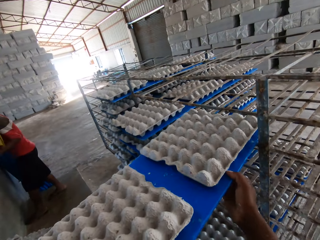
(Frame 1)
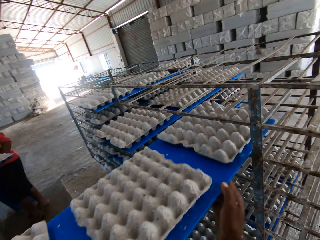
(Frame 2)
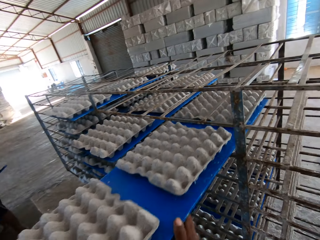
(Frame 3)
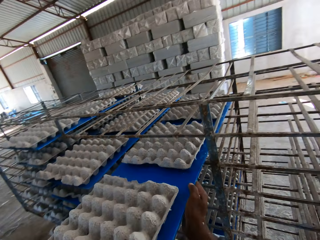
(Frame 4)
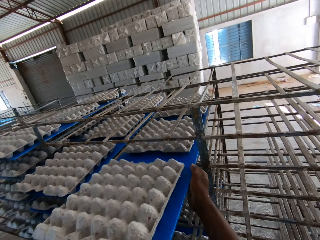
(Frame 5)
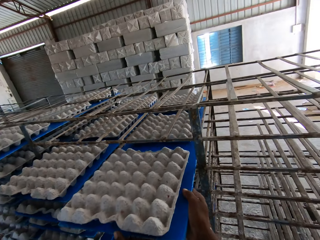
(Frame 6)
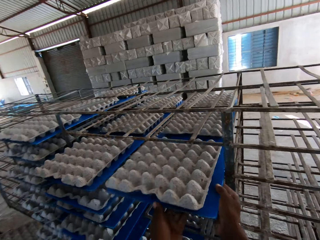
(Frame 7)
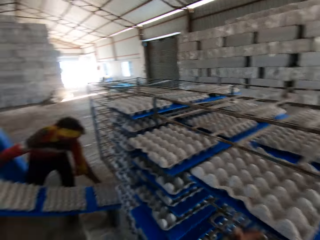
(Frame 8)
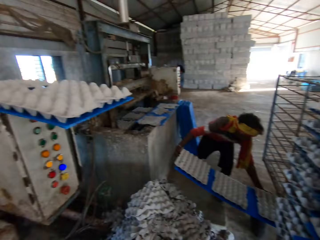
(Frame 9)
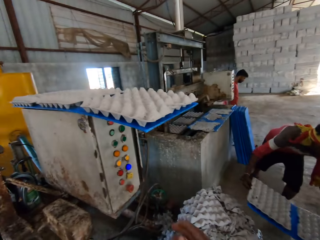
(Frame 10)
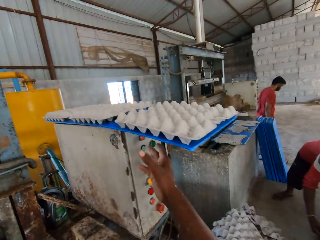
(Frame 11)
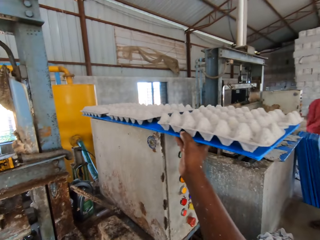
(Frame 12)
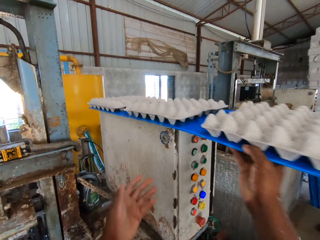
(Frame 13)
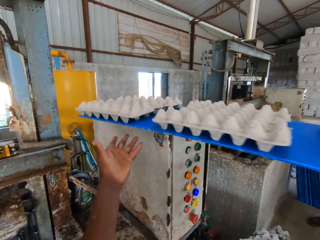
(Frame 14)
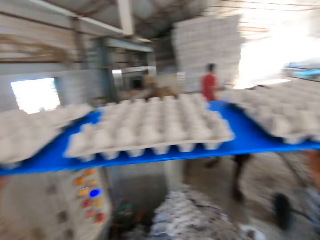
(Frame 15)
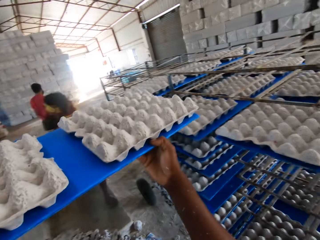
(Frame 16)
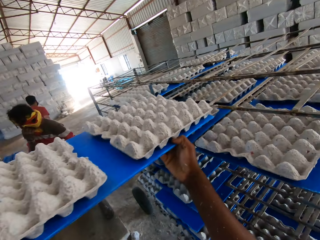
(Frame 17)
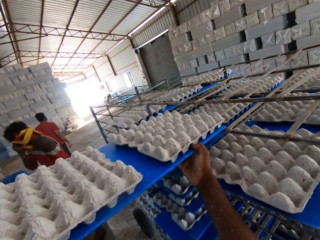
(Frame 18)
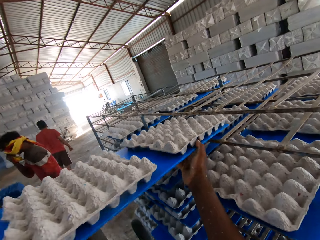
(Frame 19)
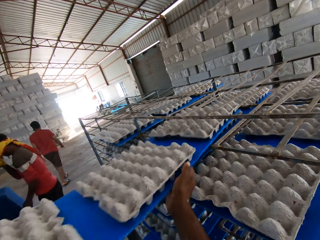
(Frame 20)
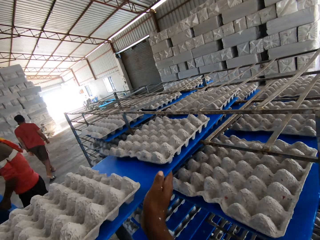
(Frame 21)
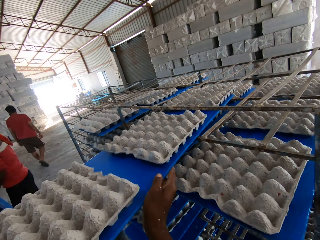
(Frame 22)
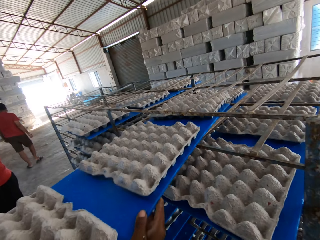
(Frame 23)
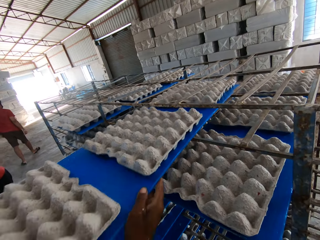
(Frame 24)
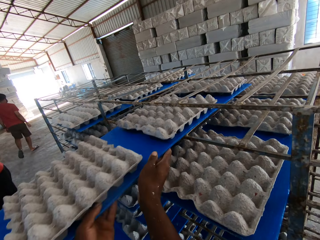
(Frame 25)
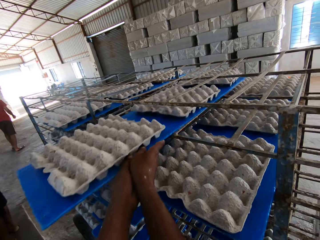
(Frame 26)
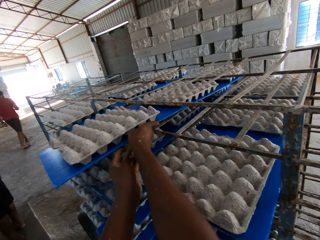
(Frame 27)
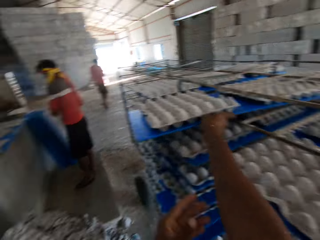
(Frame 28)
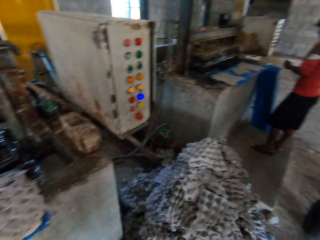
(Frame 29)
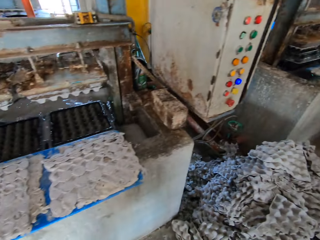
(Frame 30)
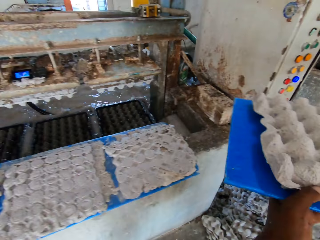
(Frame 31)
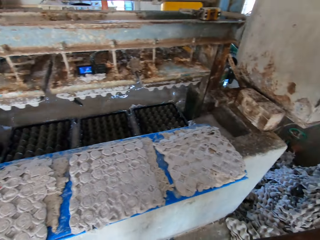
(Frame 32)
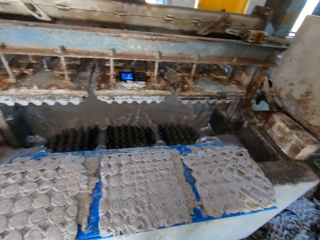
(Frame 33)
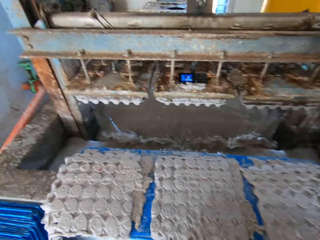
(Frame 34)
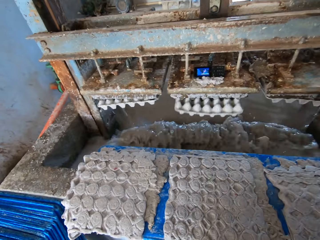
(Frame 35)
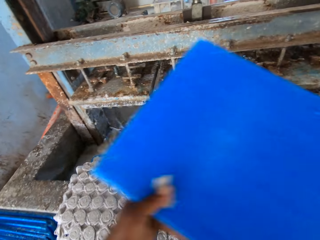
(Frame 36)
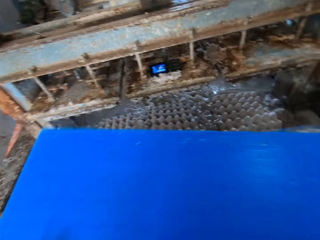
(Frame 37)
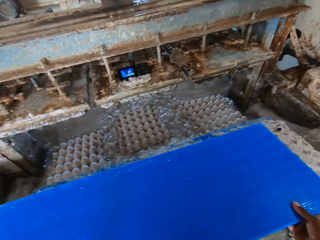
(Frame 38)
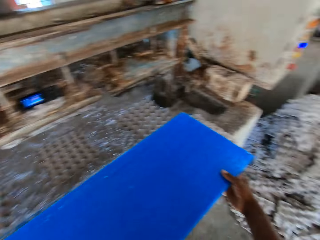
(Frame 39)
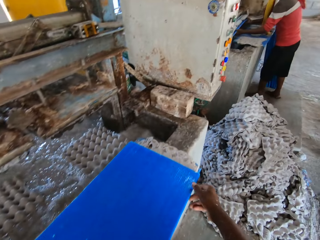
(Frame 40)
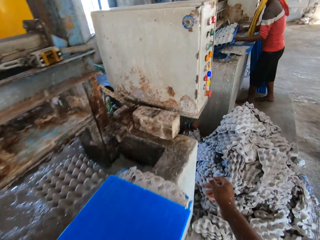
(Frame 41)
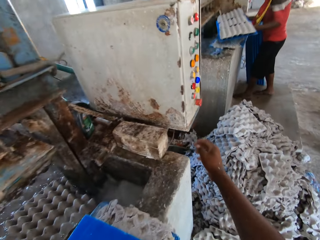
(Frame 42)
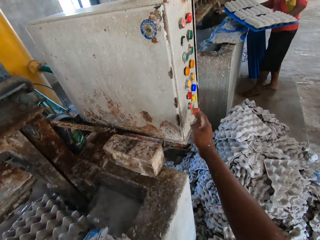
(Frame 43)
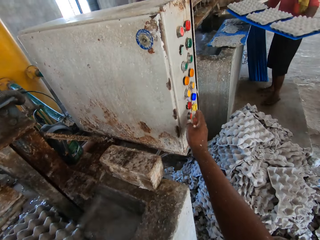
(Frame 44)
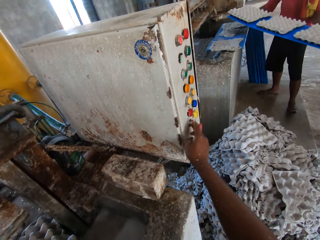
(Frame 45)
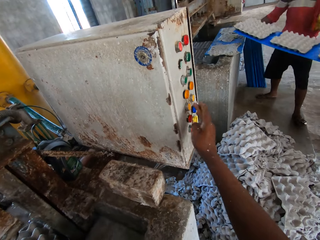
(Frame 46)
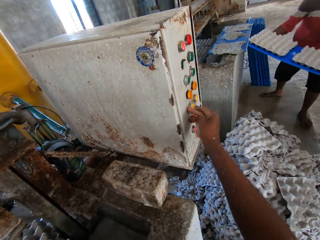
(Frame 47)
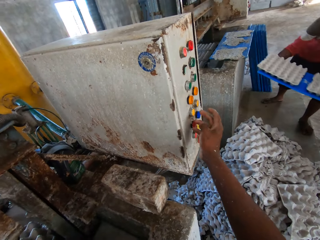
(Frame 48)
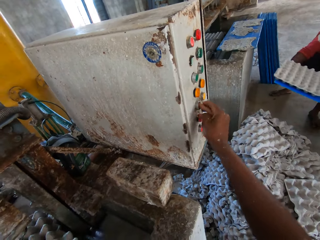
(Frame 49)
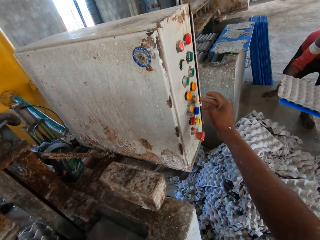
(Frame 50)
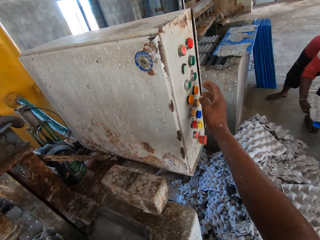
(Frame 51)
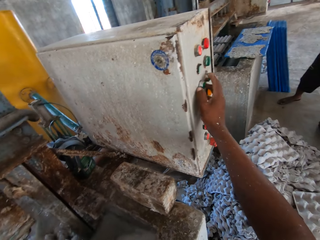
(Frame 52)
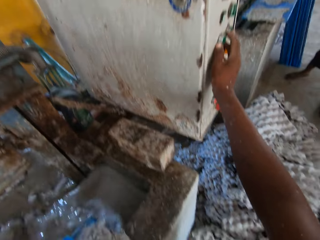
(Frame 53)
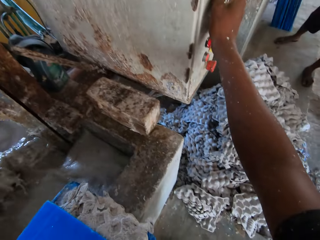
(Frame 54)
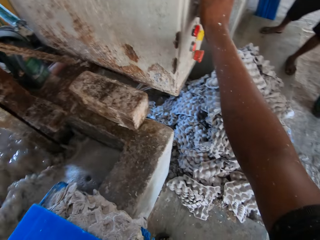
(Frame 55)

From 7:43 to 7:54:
The camera wearer places the tray or board on a rack with both hands. A man places a tray on the rack with both hands. The camera wearer picks the tray from the top of the machine control with both hands. He places the tray on the rack with both hands. He holds the board. He places the tray on the machine countertop with both hands. He turns off the machine. The man takes a tray from the egg tray making machine with both hands. The camera wearer sets the machine control with his right hand.

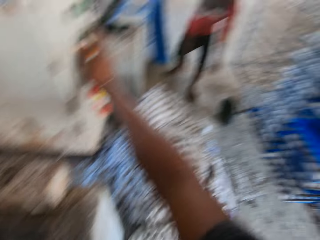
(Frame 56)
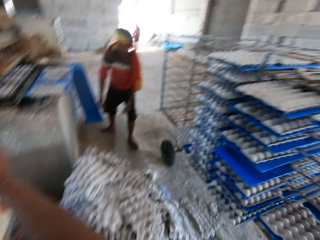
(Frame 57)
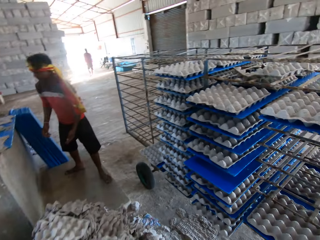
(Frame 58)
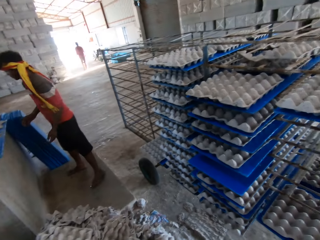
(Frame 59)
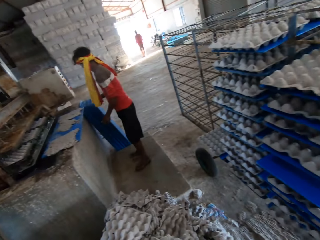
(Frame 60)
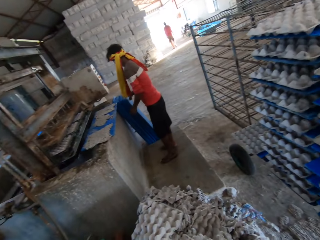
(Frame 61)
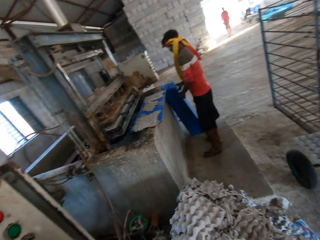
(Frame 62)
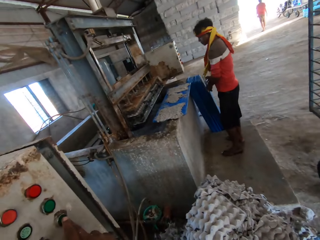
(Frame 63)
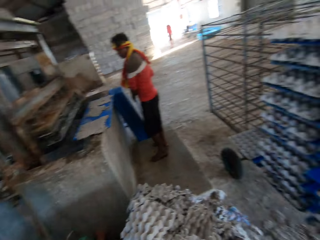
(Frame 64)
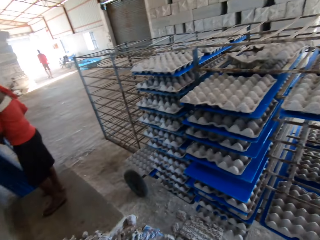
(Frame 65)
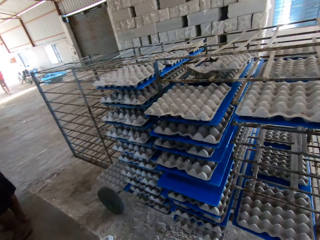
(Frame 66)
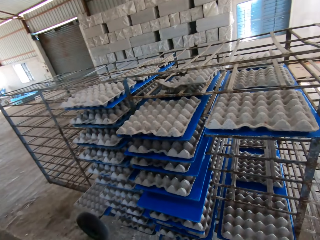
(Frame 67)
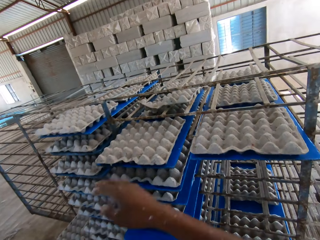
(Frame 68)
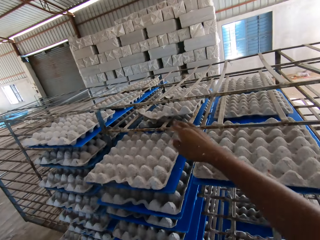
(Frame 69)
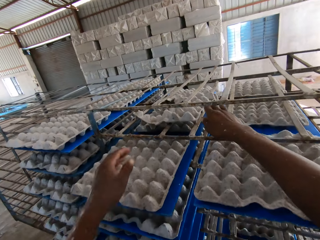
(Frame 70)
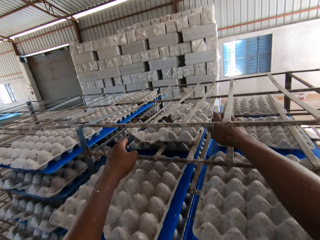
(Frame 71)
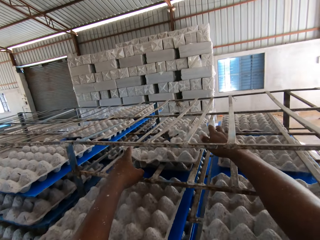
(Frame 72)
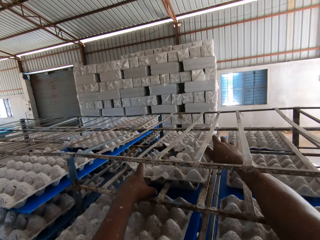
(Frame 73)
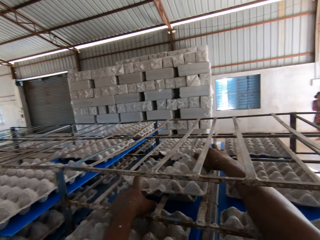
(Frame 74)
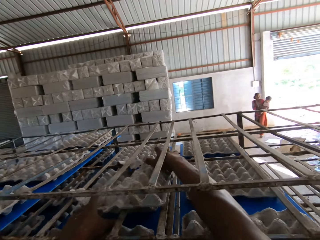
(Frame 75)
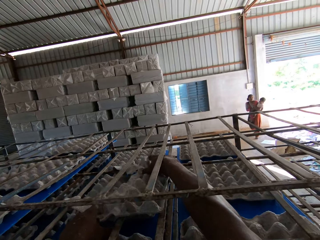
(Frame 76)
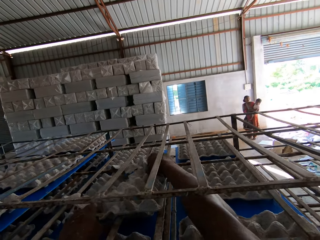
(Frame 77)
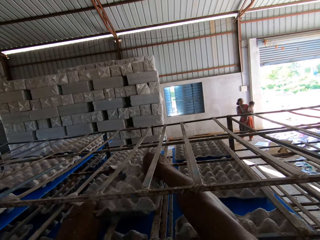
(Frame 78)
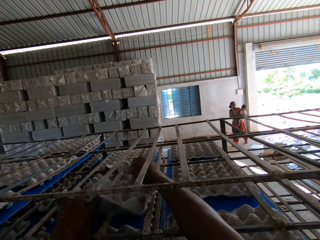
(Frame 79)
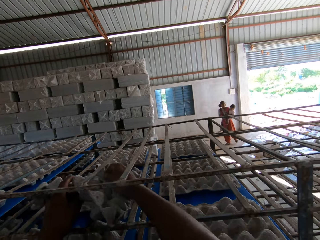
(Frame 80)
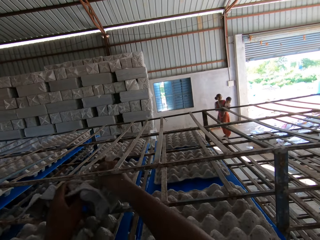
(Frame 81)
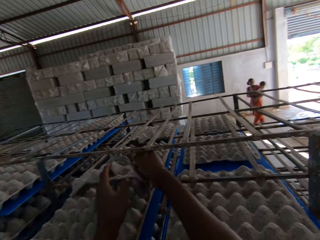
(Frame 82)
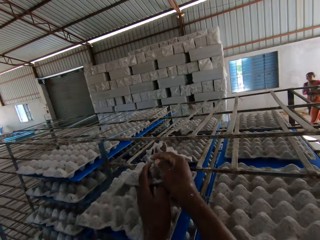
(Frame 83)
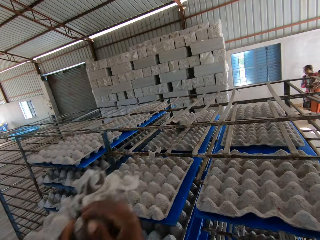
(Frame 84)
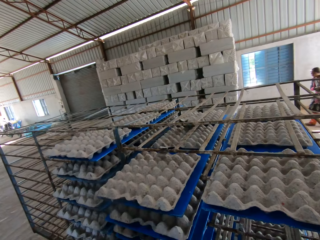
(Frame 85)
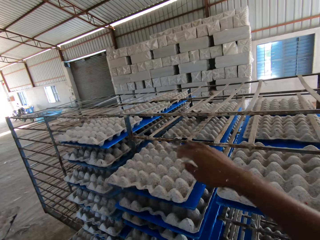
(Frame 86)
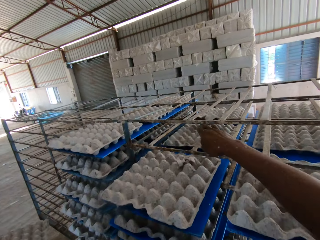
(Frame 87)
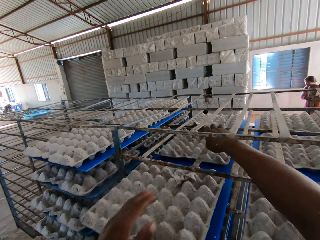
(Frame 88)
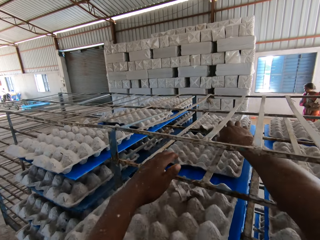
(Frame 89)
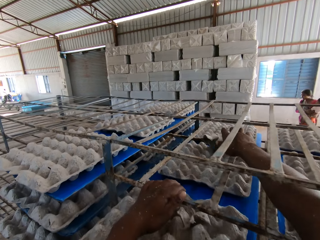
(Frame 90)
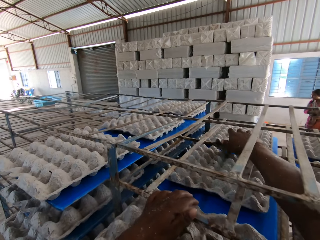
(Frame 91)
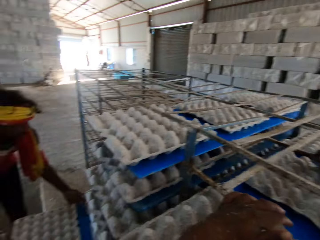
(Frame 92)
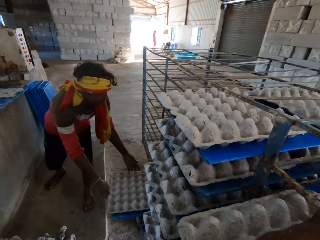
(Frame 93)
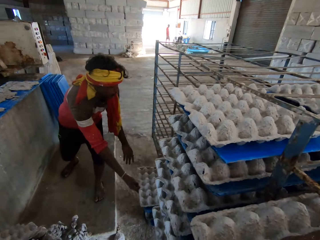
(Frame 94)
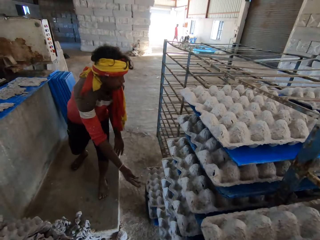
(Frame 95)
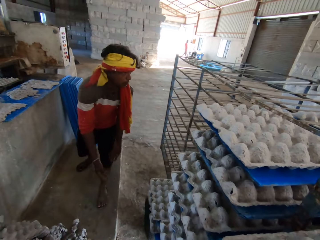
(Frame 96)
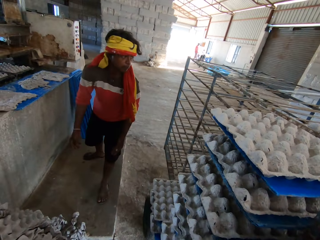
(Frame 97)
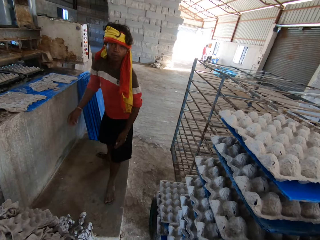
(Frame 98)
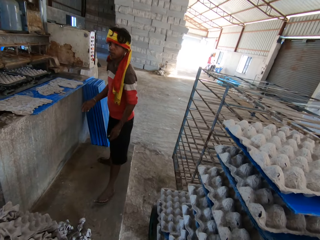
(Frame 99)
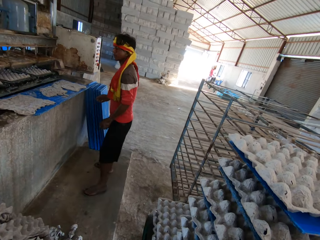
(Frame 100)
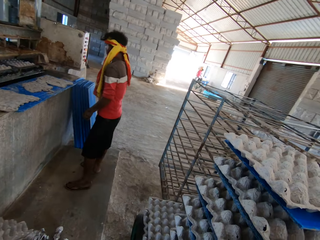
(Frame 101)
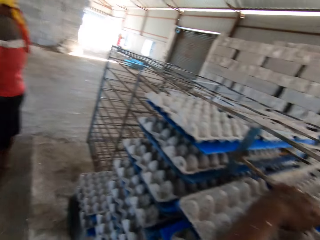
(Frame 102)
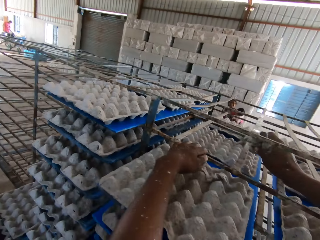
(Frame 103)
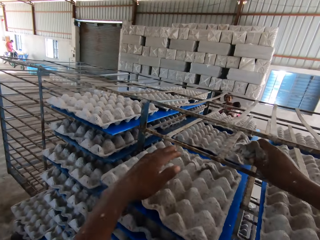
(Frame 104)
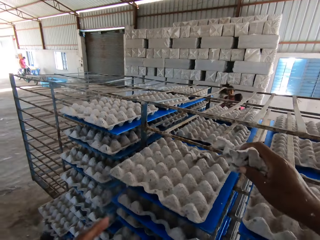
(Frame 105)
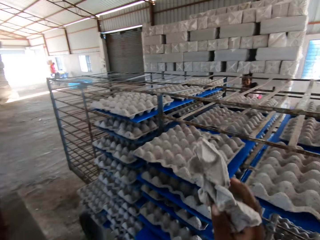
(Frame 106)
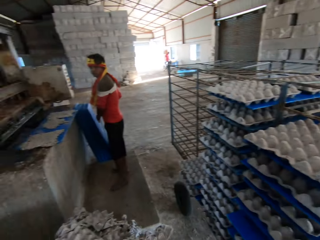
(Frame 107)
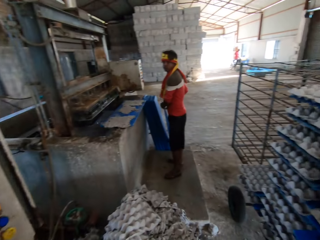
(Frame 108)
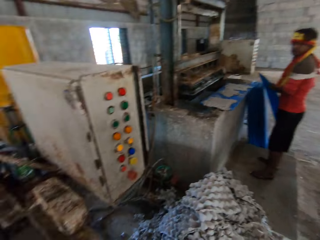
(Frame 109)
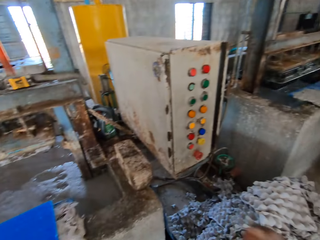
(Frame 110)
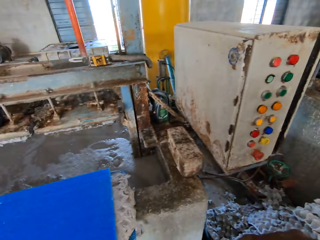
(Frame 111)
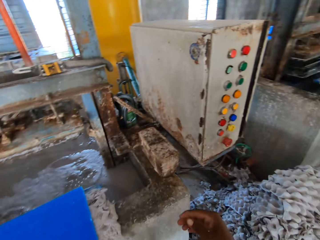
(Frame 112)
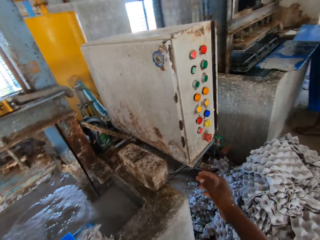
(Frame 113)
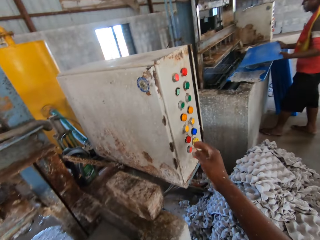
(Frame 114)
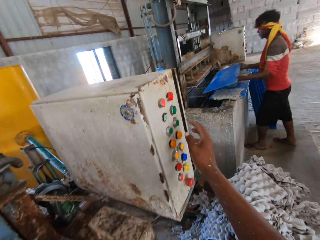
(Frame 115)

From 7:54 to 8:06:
The camera wearer looks around. A man picks a tray from the floor with both hands. The camera wearer picks a crate from a rack with both hands. He drops the crate on the floor with both hands. The man places a tray on the rack with both hands. The camera wearer converses with the man. He picks a crate from the rack with both hands. He drops the crate on the floor with his right hand. The man picks a tray from the floor with both hands. The camera wearer presses the machine.
